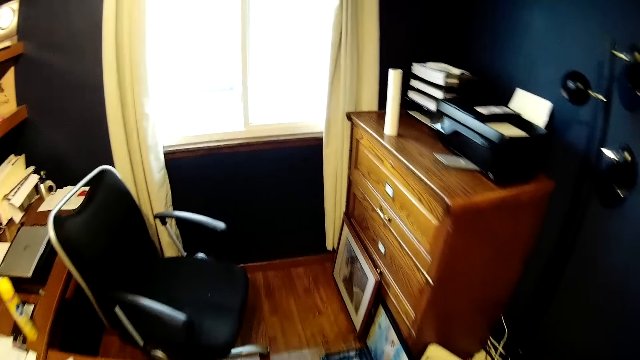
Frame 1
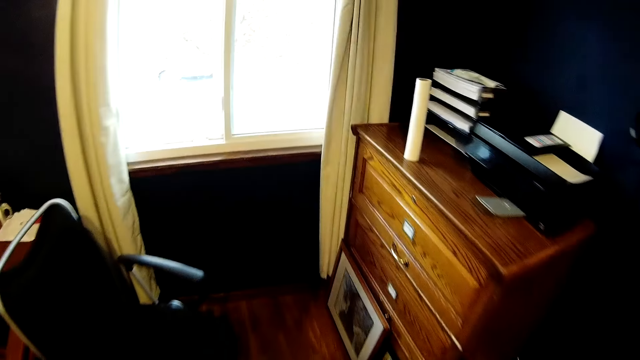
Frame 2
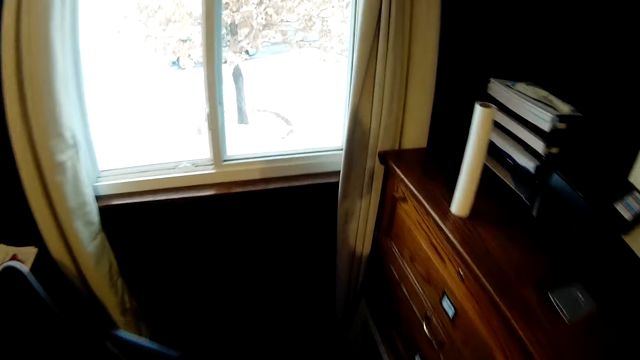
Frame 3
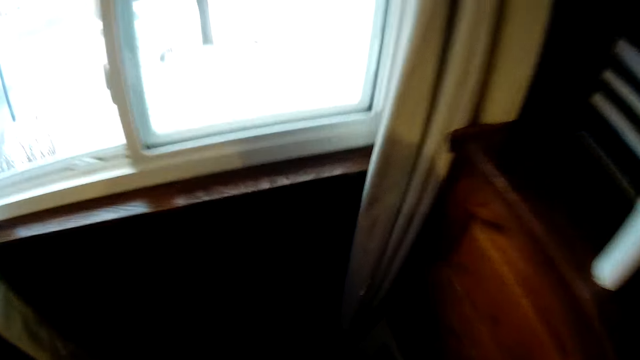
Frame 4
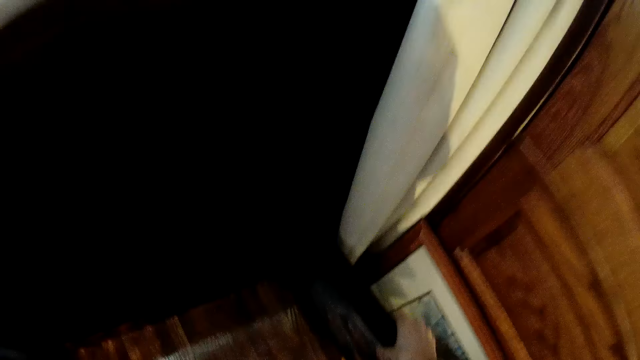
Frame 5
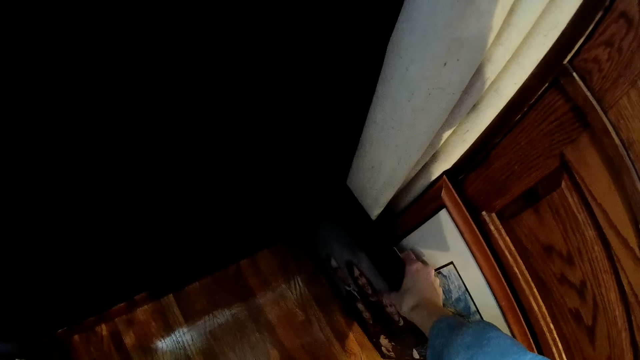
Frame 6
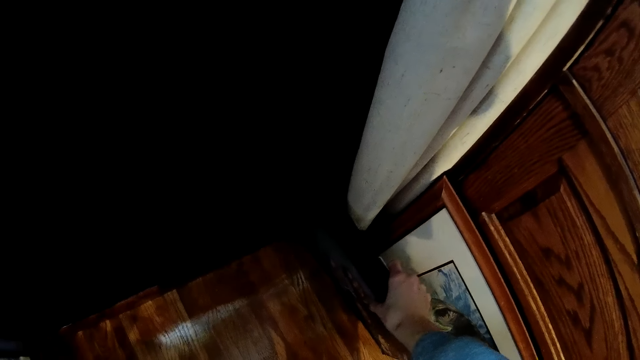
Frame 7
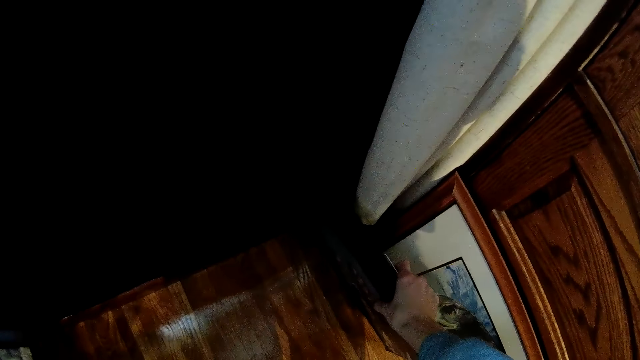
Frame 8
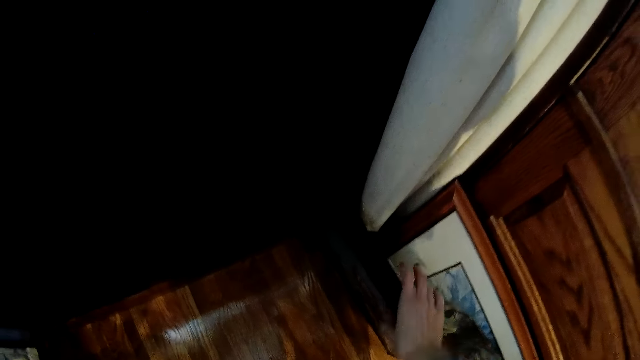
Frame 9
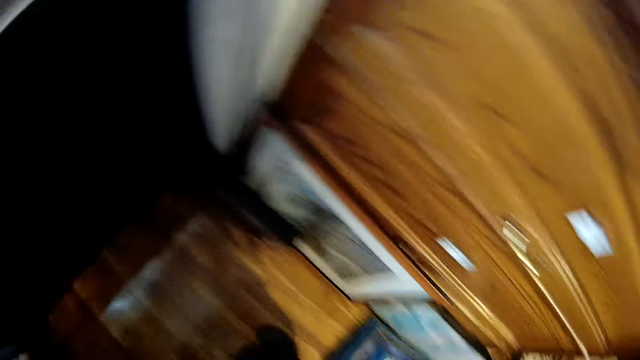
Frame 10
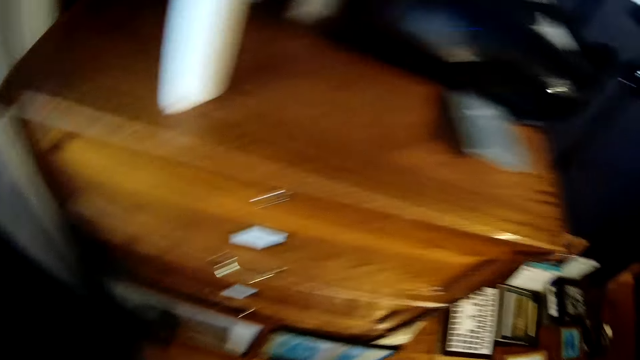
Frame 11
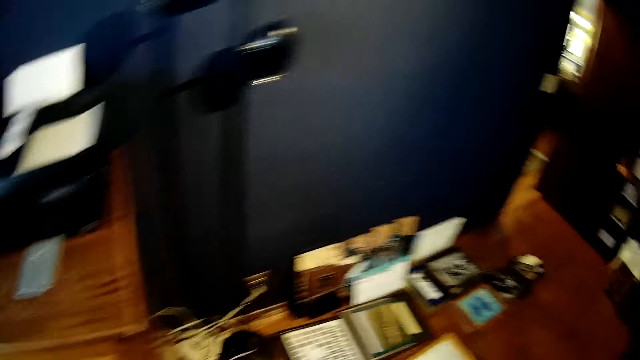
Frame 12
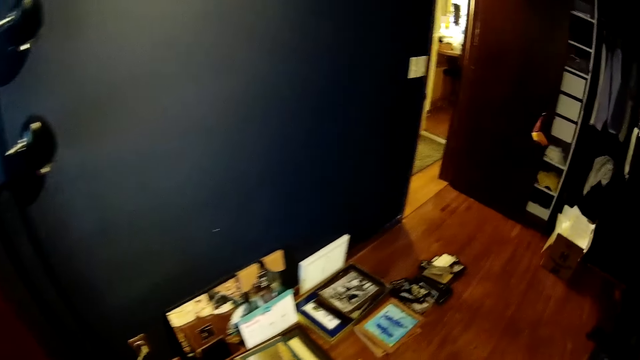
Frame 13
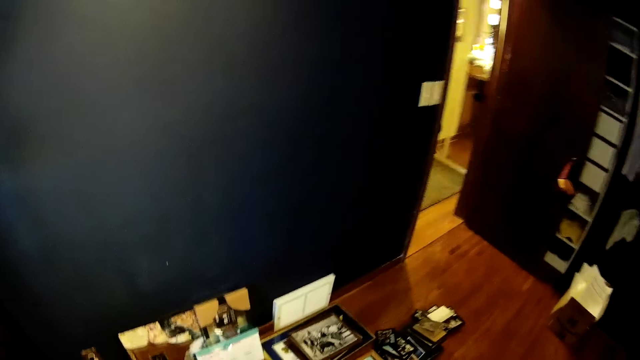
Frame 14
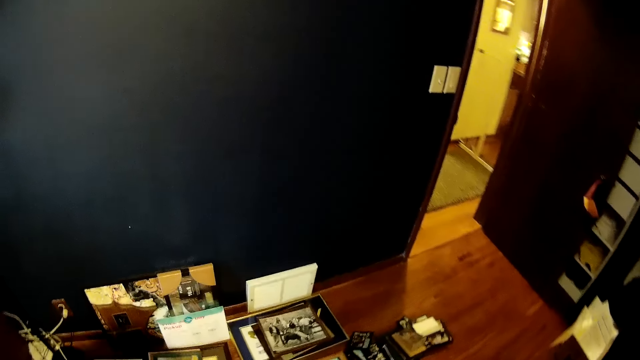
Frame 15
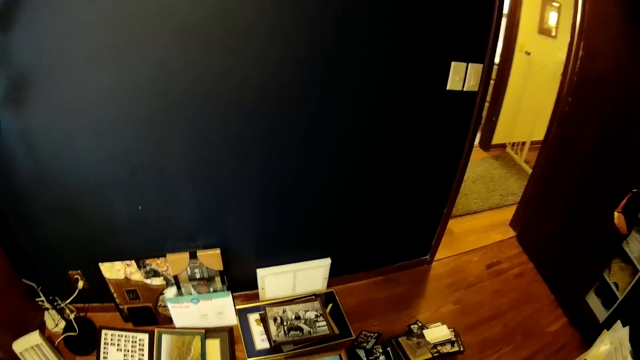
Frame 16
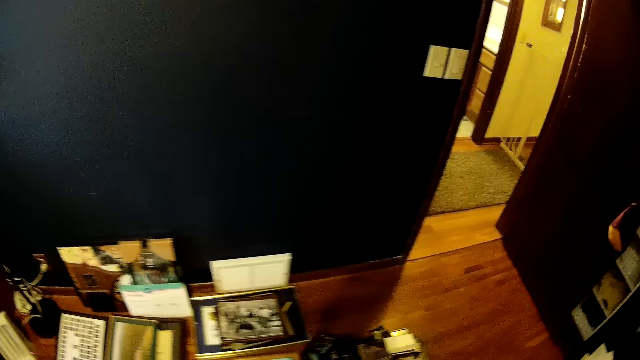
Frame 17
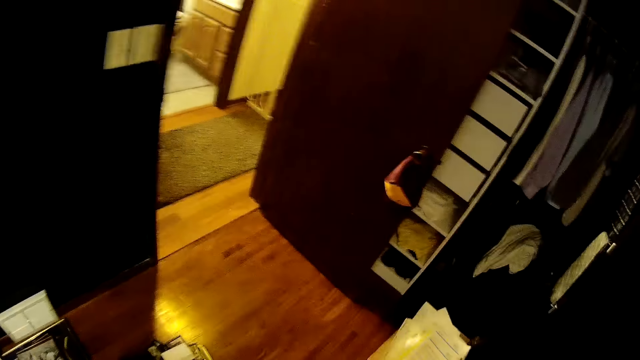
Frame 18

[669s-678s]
The camera wearer drops a picture frame on the floor. He holds something in his right hand.

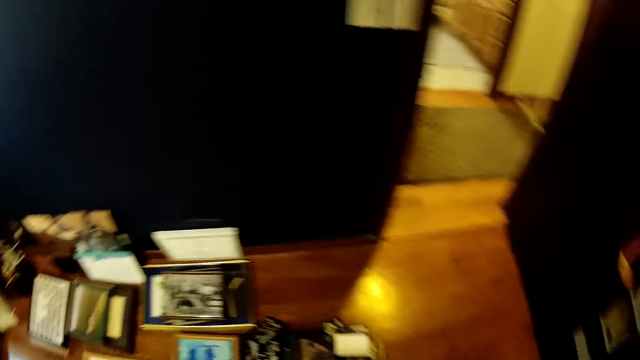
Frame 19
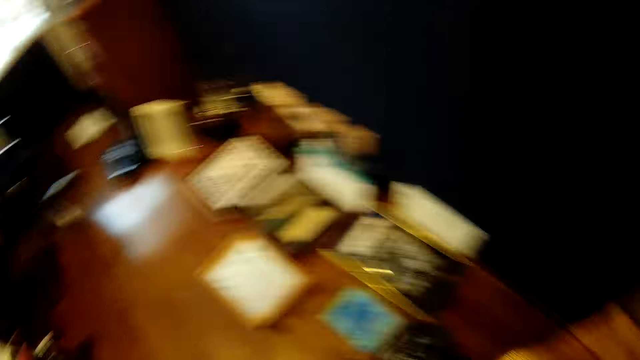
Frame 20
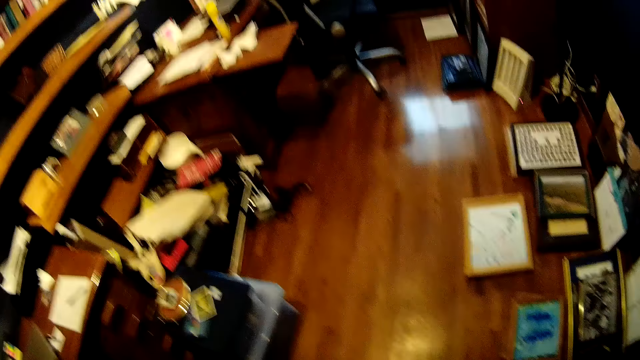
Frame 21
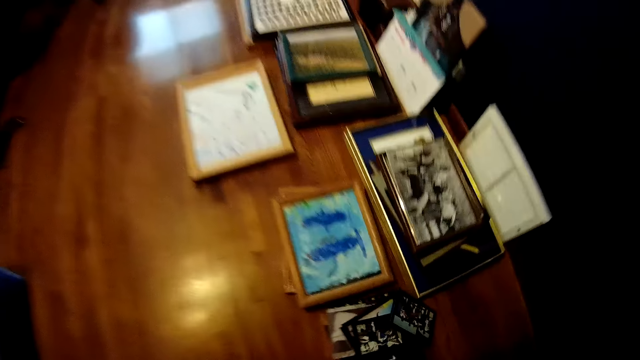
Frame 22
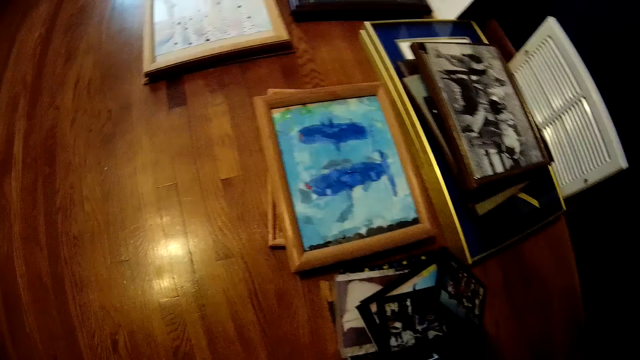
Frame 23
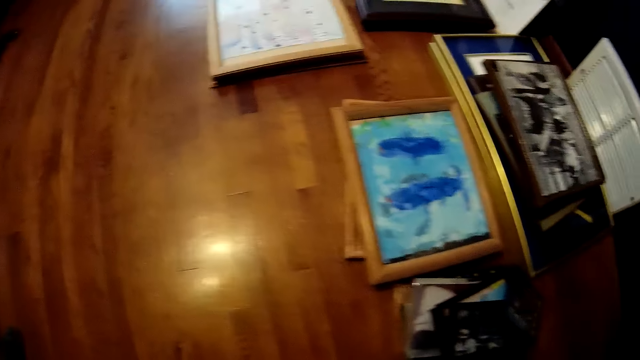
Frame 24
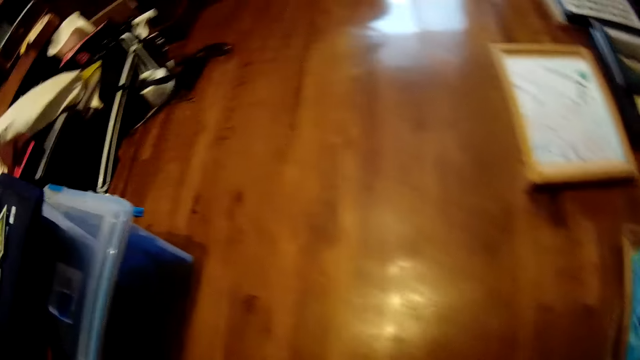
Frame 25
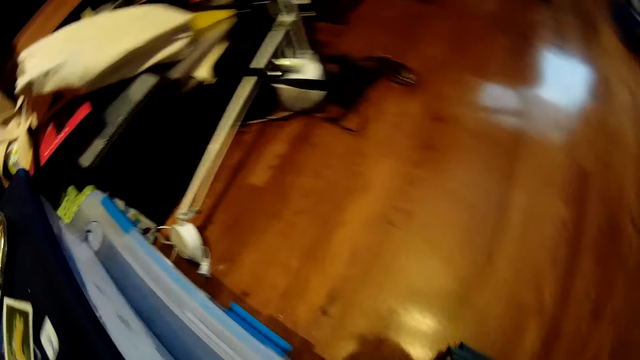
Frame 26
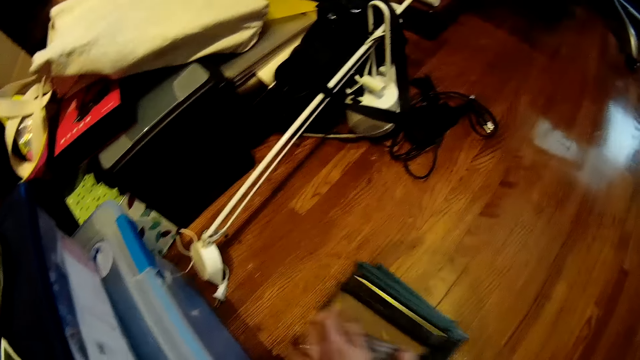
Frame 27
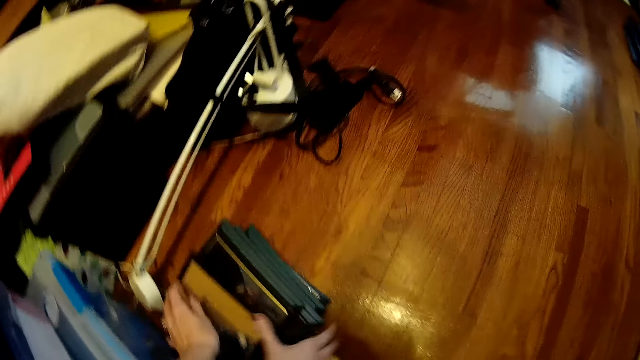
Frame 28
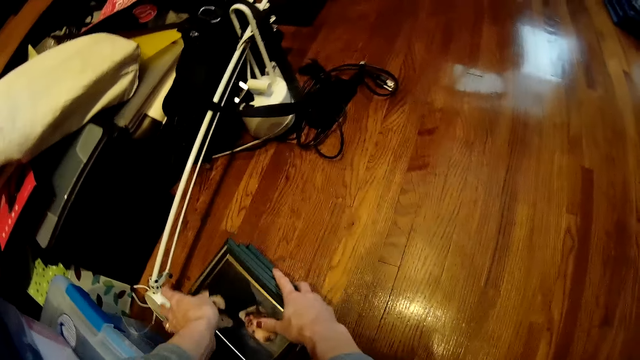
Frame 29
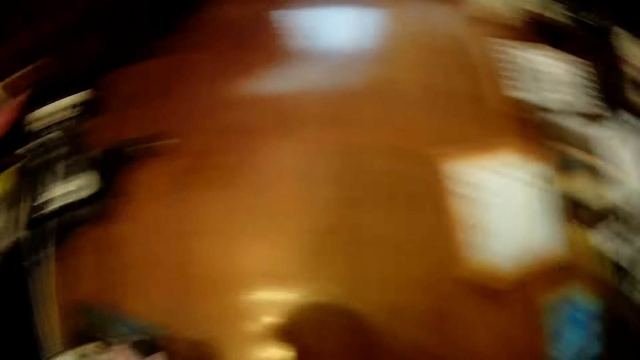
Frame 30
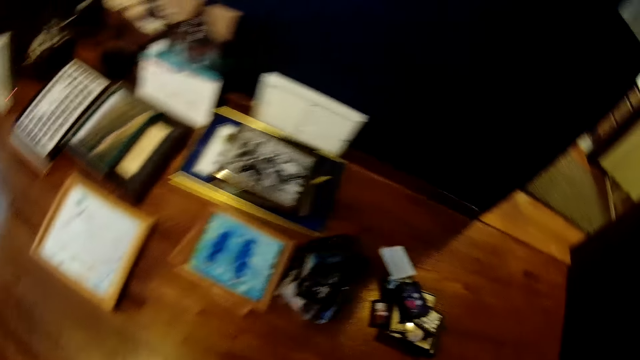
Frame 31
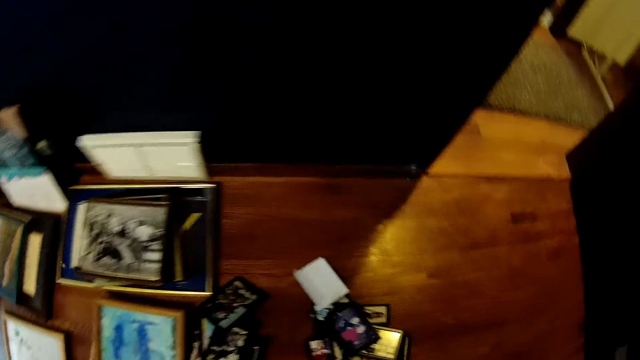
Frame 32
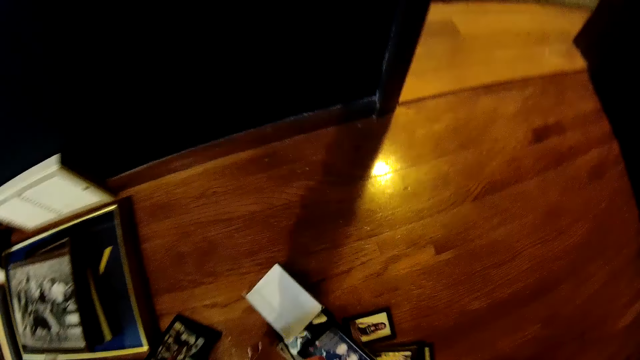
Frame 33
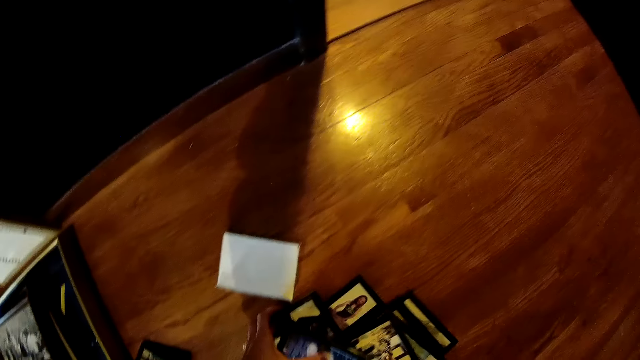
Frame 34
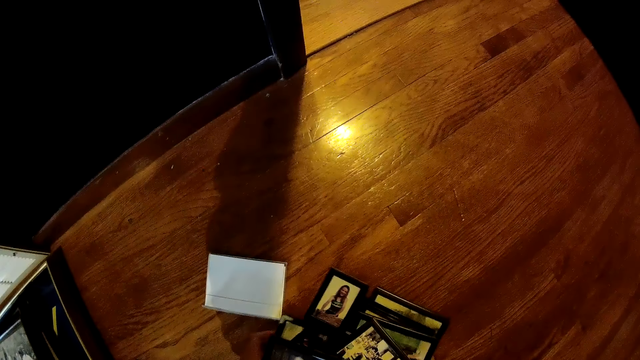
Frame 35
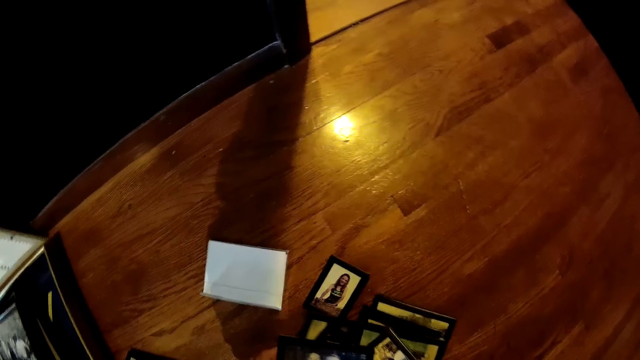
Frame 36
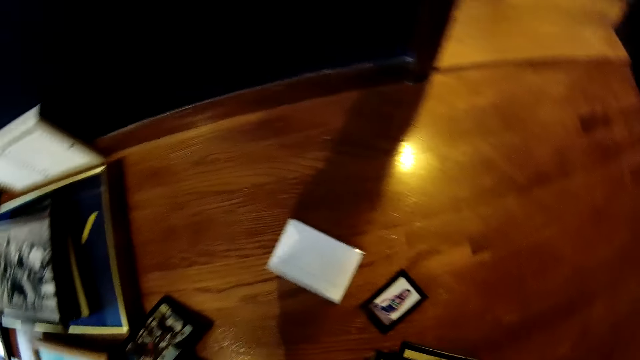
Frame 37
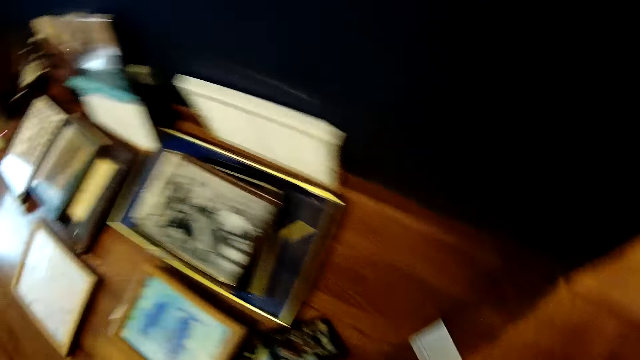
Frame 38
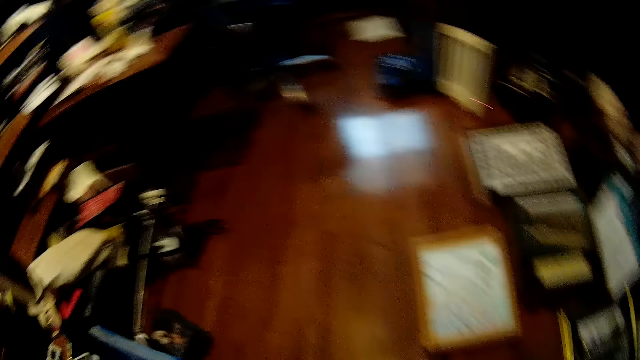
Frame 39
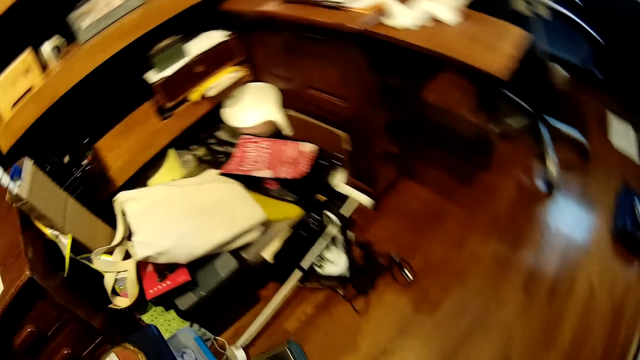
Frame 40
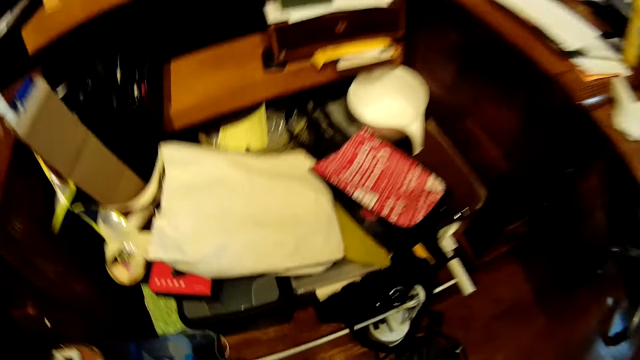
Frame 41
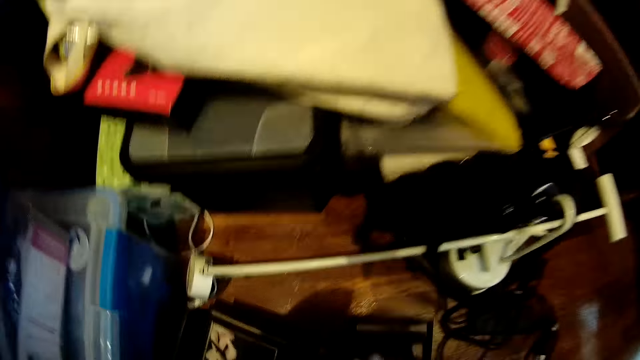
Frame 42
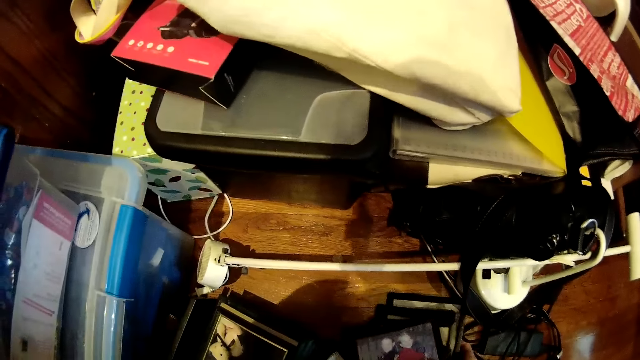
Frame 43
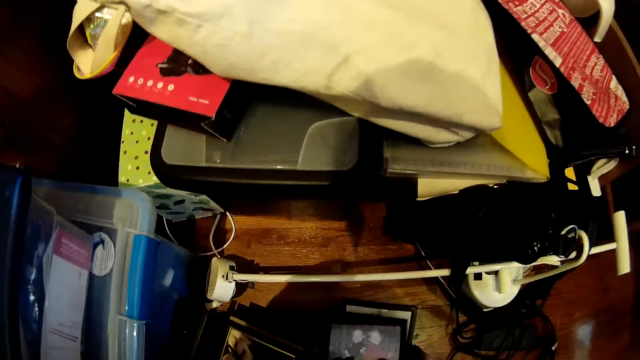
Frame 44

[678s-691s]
The camera wearer moves some picture frames on the floor. They hold the picture frame, pick up the picture frames on the floor, and drop the frames on the floor.
